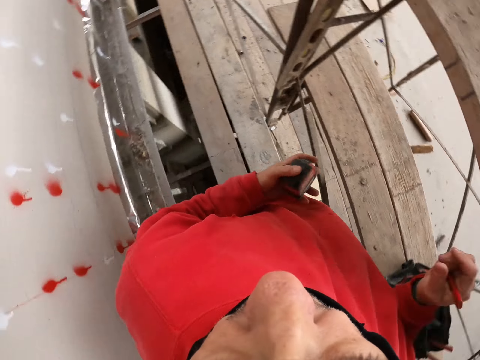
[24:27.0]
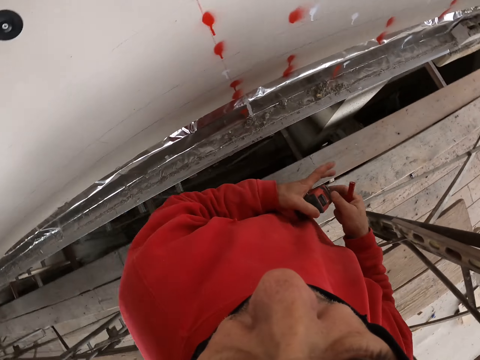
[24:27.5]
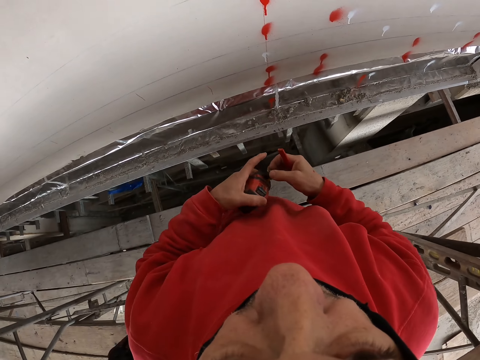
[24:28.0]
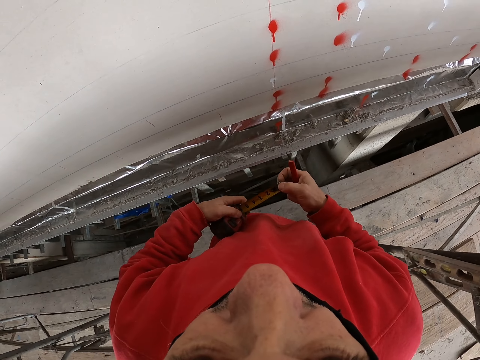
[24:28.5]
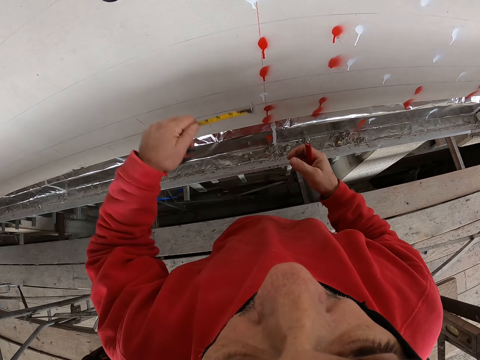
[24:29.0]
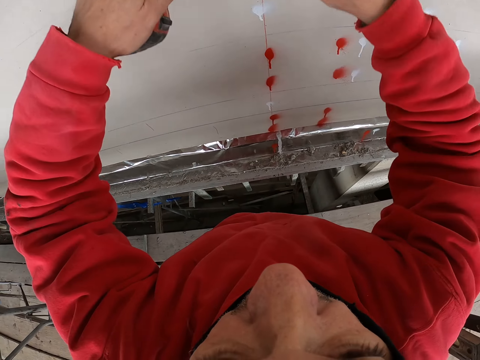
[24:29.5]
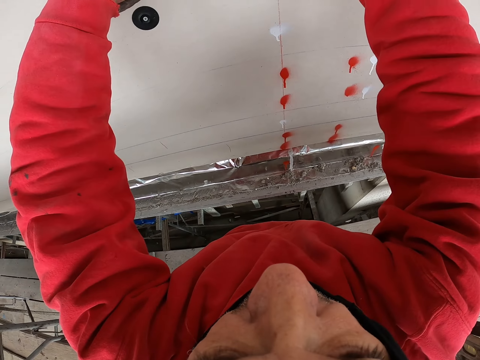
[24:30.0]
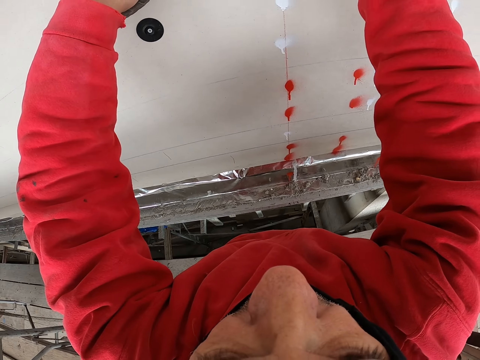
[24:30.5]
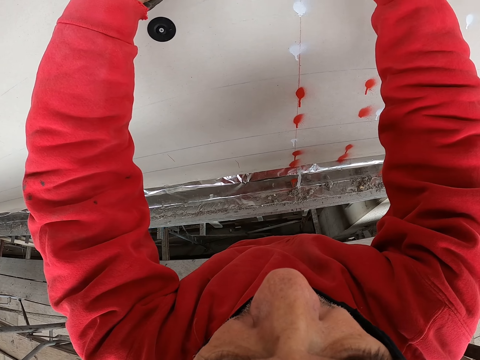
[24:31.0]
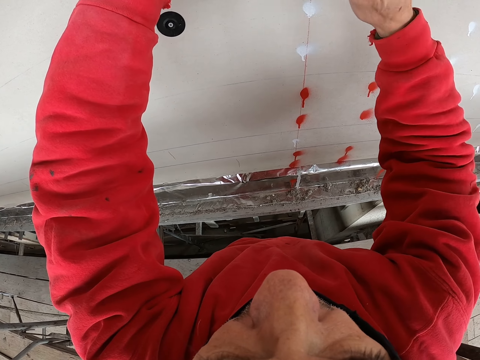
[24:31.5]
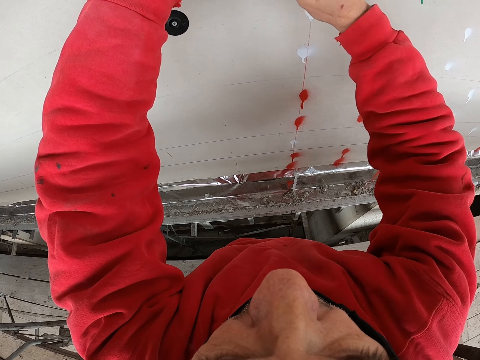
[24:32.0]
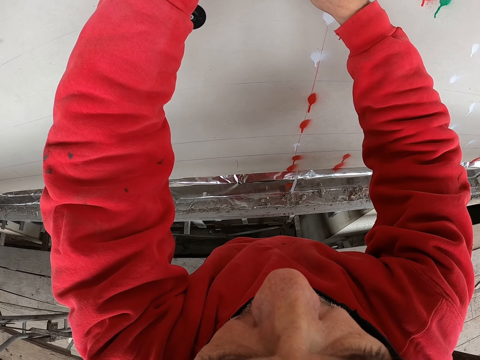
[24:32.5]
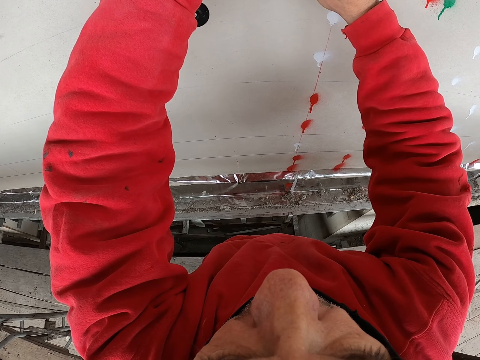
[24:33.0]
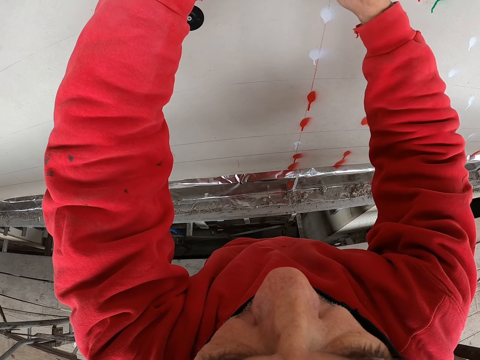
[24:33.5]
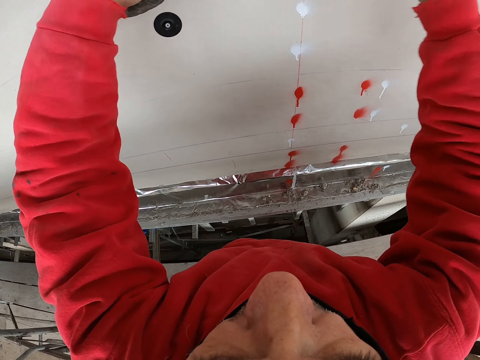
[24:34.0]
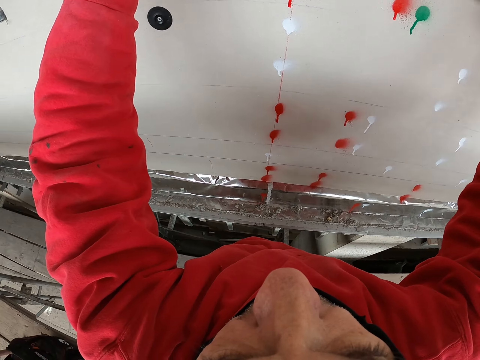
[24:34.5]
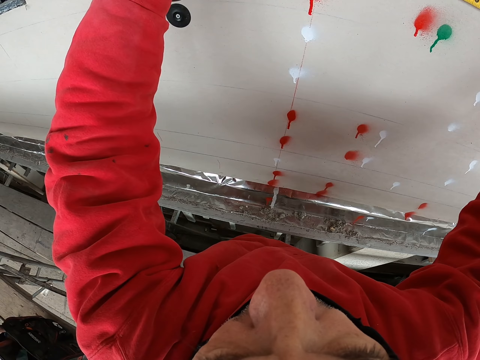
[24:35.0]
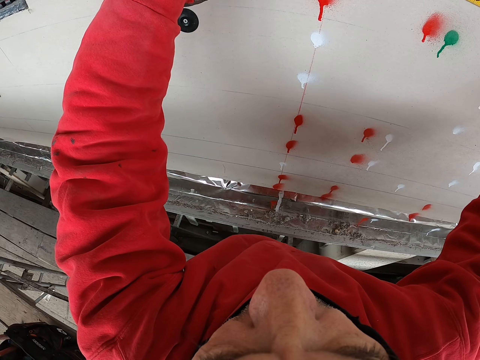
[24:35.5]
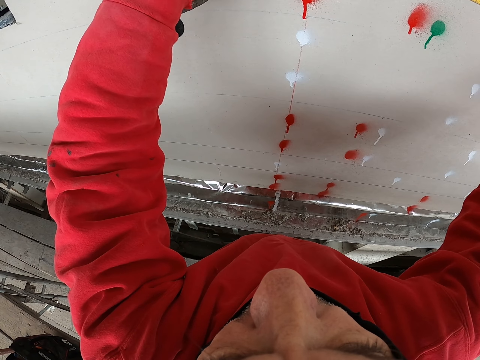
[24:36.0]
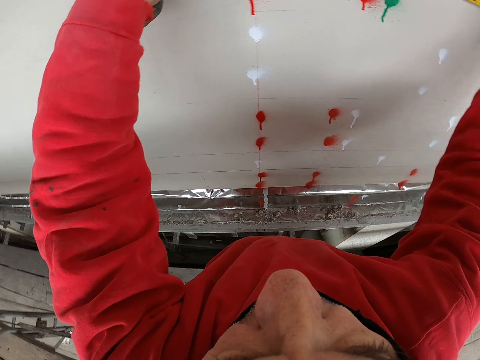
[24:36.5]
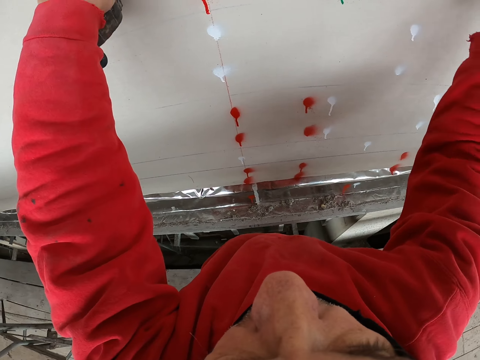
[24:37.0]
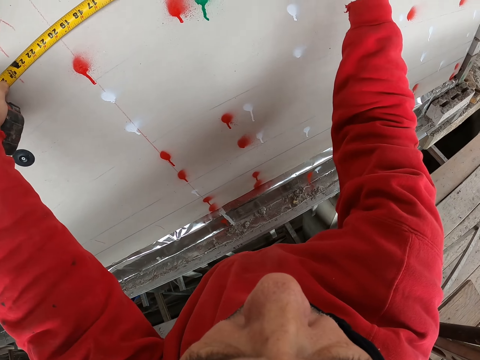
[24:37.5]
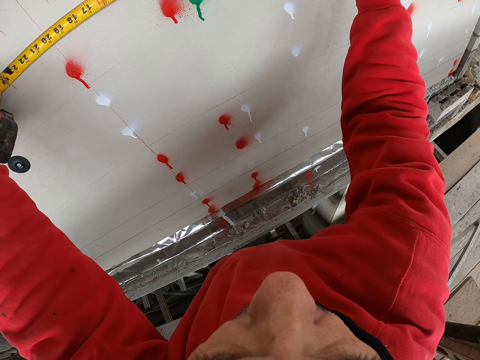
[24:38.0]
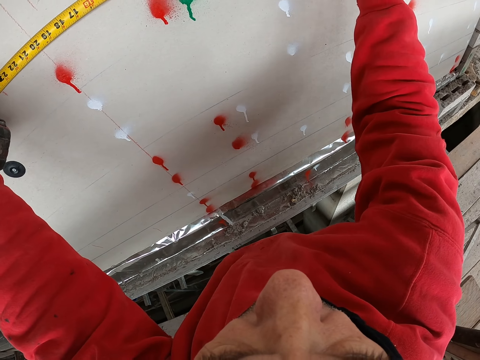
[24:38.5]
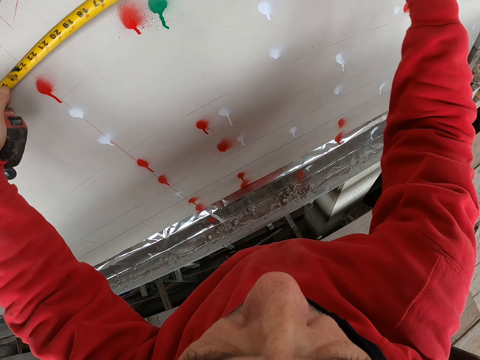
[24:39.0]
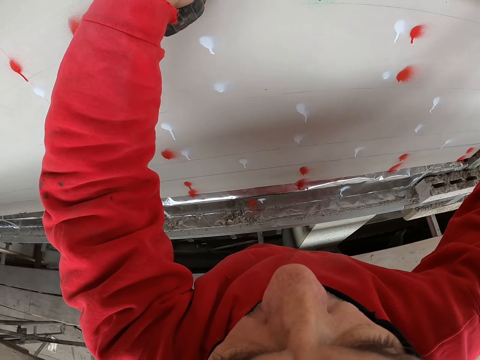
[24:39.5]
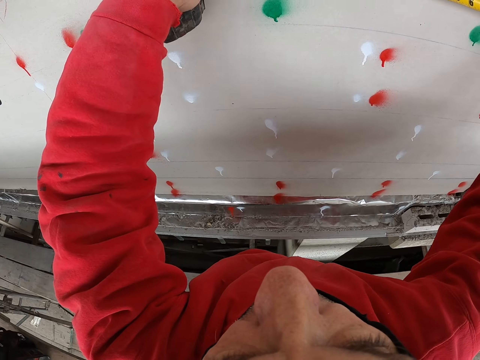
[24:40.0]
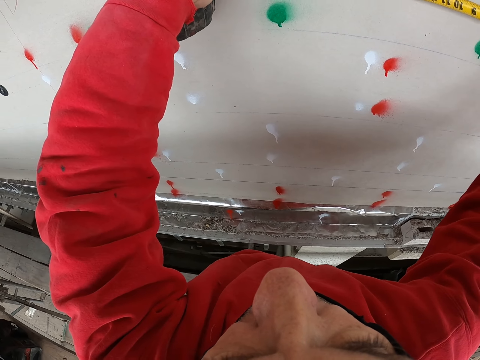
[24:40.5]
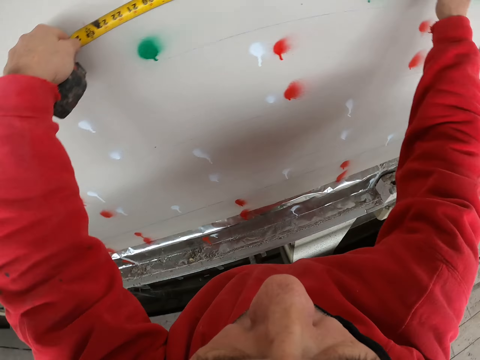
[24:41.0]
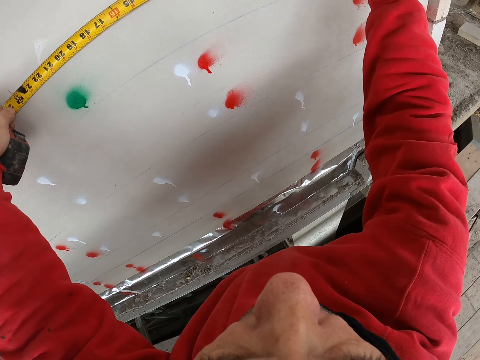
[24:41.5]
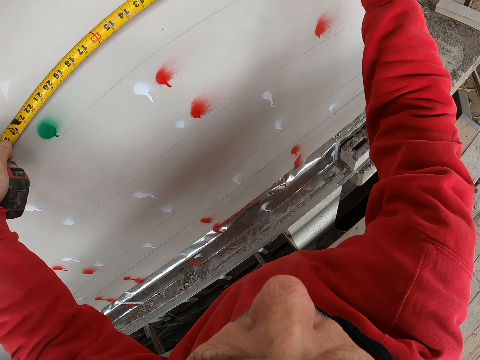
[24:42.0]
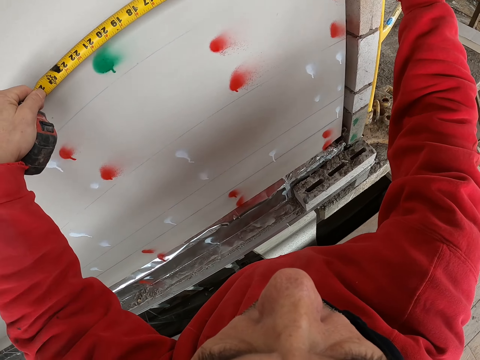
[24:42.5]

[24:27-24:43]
The camera wearer puts down the spray bottle. They pull the tape measure, measure the wall with the tape measure, and mark on the wall. They move the tape measure.

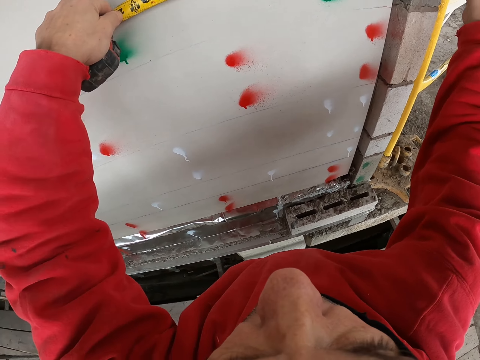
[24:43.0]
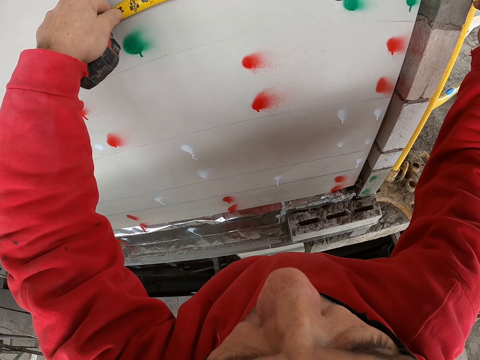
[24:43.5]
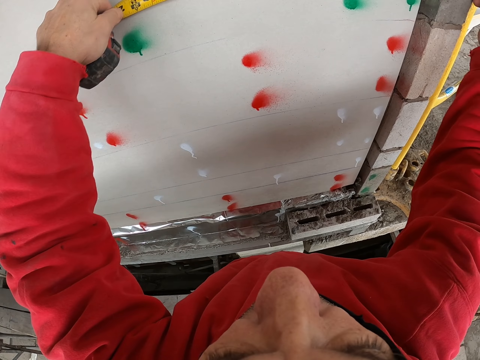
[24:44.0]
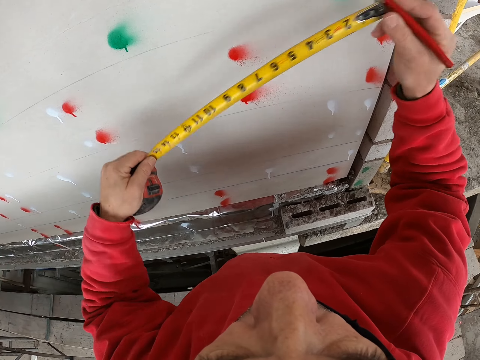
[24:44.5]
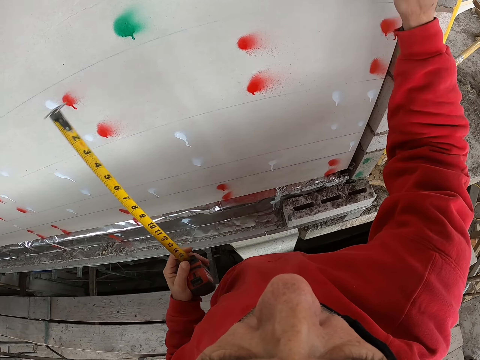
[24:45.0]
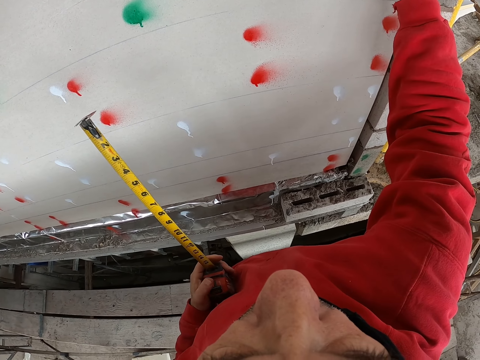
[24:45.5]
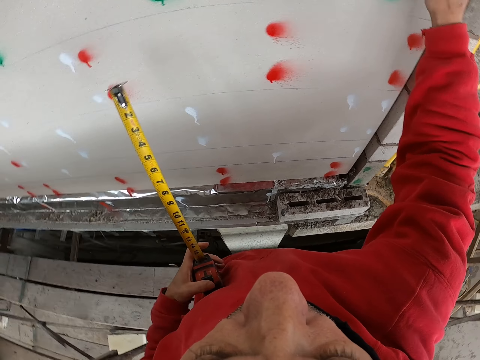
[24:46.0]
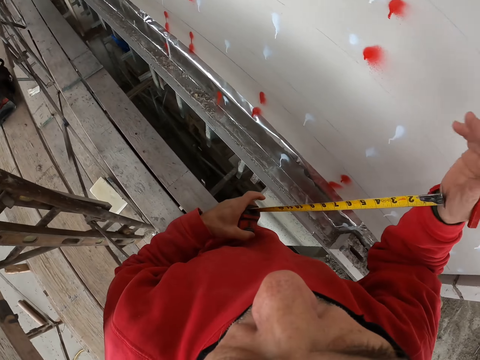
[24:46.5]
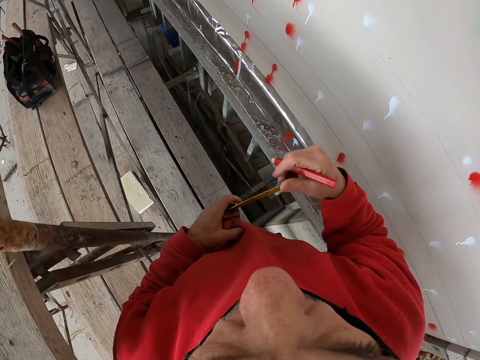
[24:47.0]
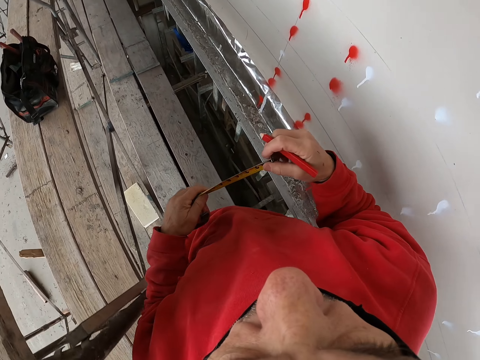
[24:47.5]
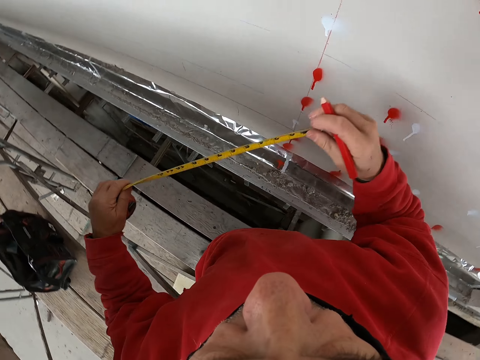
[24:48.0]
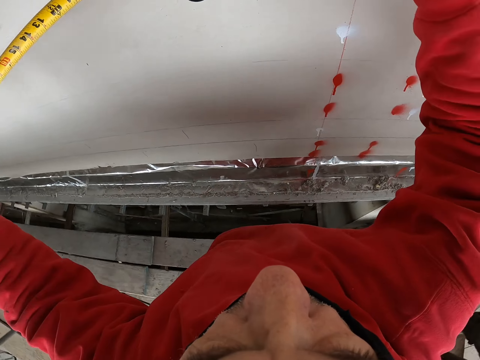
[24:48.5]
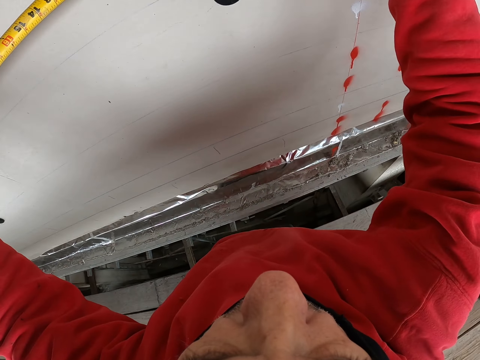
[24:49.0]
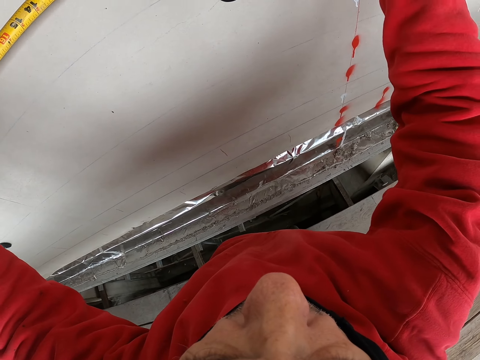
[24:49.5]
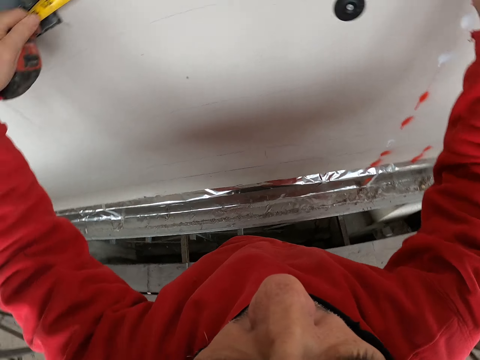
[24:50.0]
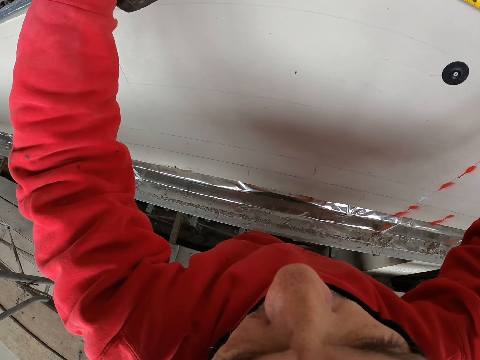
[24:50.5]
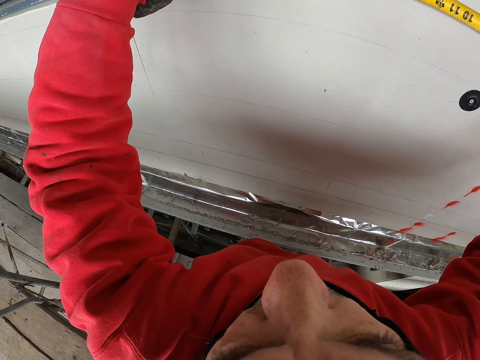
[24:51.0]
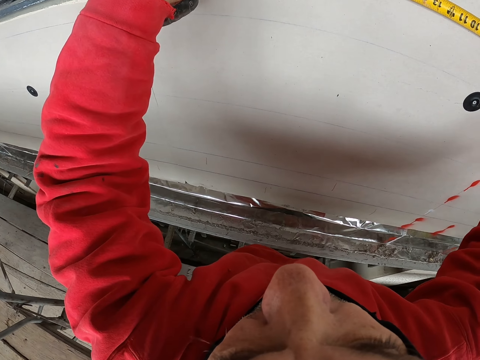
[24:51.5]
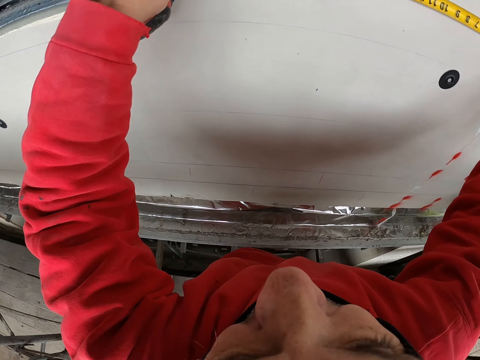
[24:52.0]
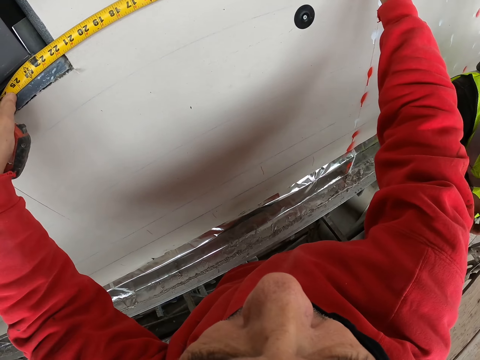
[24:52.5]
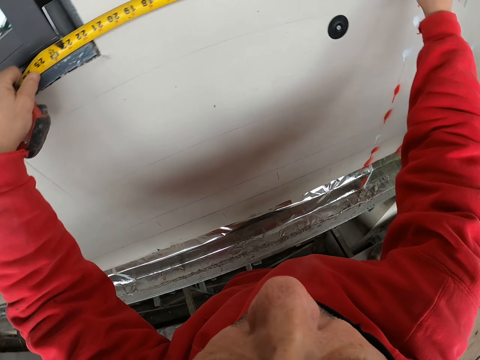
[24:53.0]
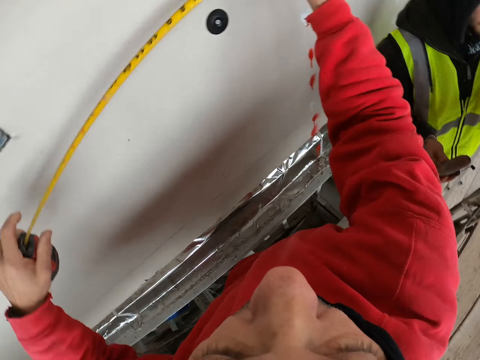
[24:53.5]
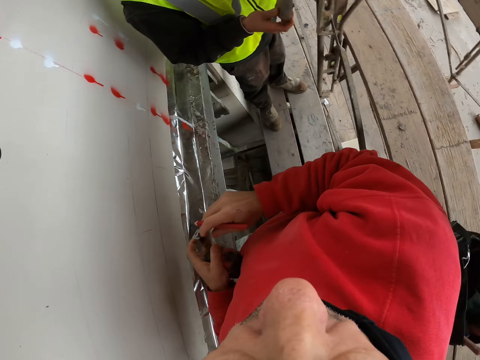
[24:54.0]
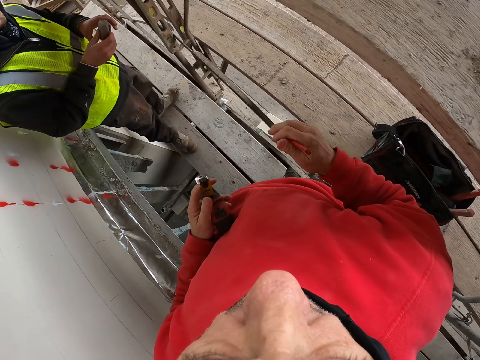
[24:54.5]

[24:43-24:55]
The camera wearer marks on the wall. They touch the tape measure, pull the tape measure, and measure on the wall. A man appears. The camera wearer turns around.
